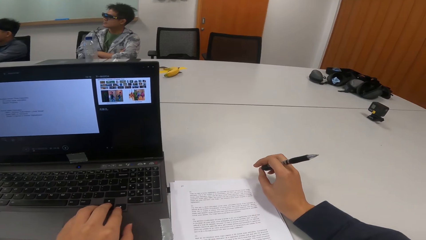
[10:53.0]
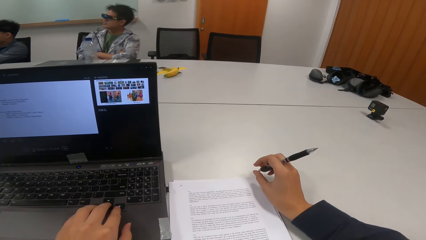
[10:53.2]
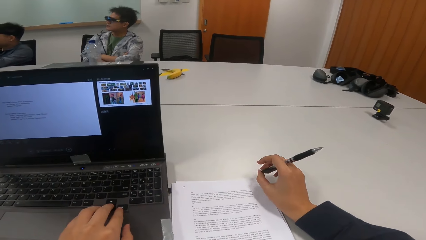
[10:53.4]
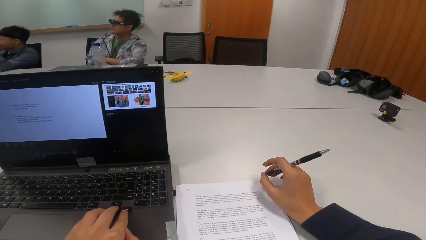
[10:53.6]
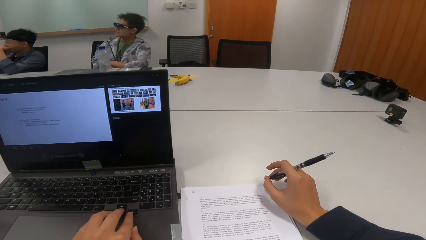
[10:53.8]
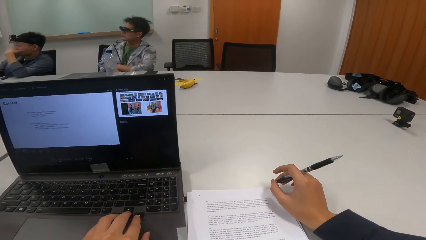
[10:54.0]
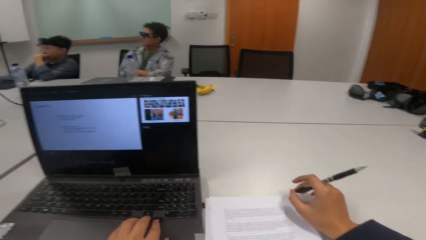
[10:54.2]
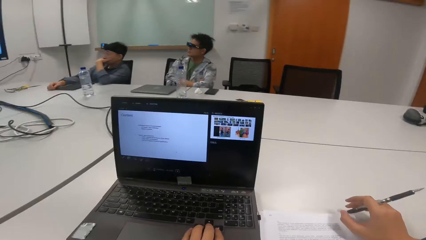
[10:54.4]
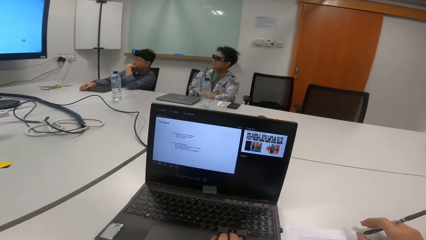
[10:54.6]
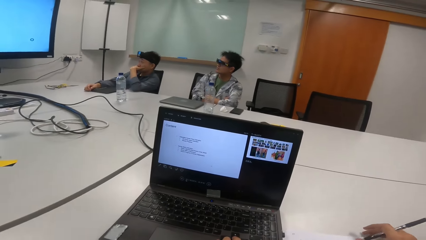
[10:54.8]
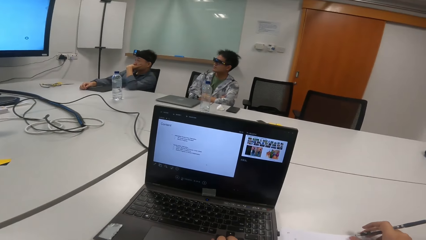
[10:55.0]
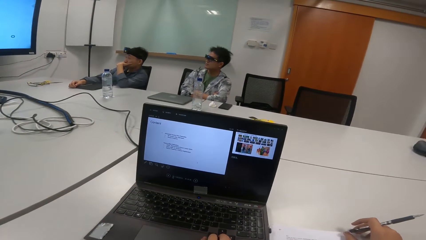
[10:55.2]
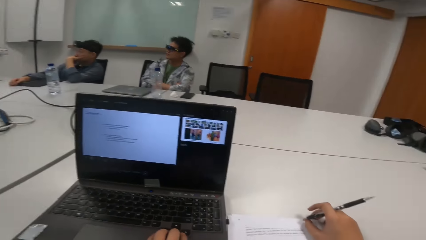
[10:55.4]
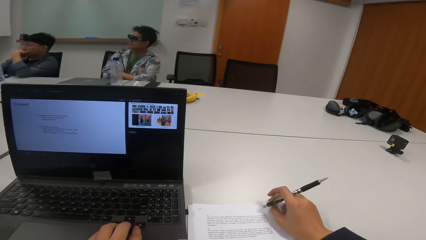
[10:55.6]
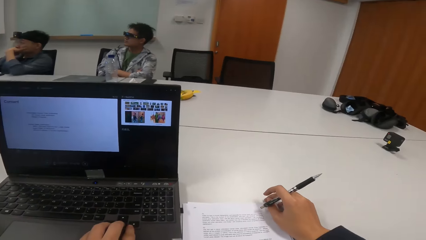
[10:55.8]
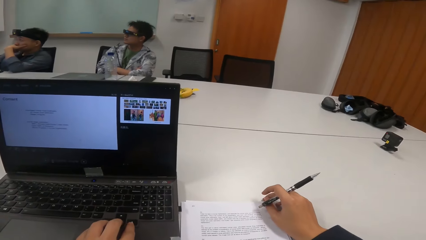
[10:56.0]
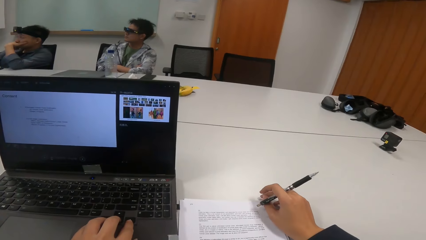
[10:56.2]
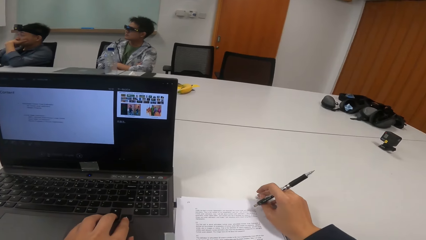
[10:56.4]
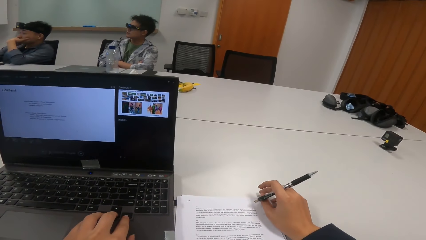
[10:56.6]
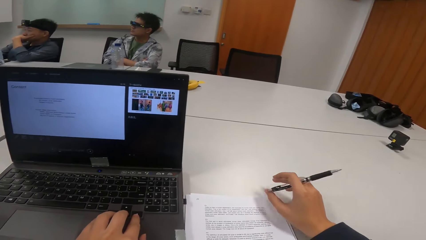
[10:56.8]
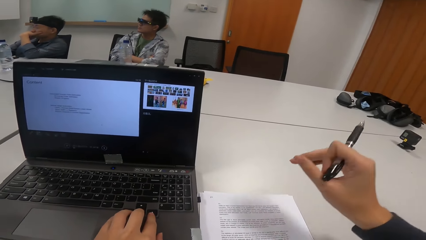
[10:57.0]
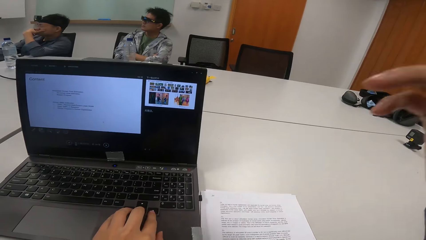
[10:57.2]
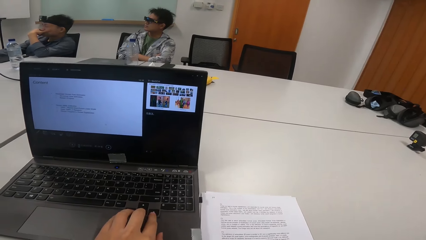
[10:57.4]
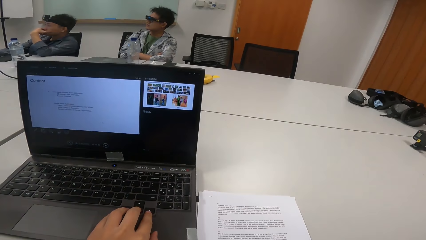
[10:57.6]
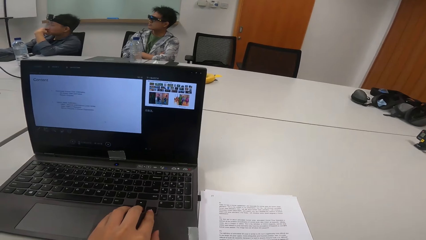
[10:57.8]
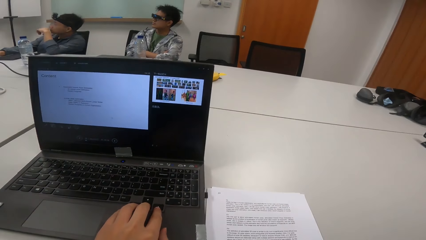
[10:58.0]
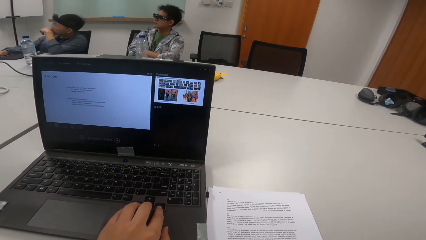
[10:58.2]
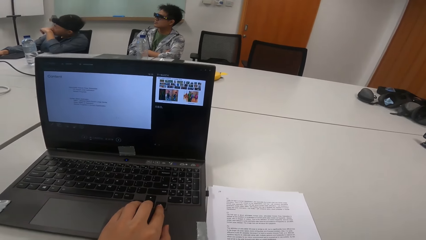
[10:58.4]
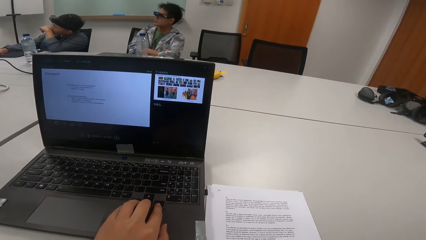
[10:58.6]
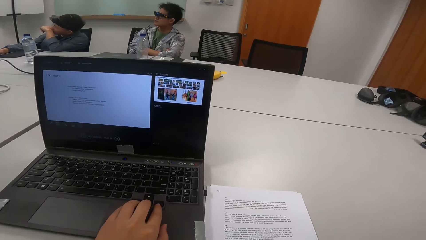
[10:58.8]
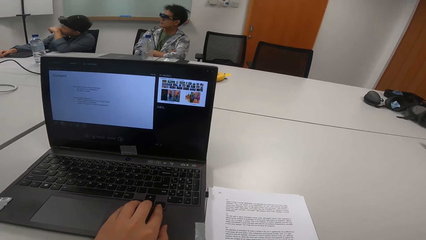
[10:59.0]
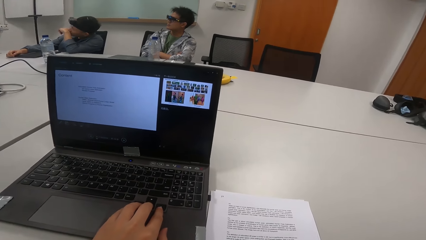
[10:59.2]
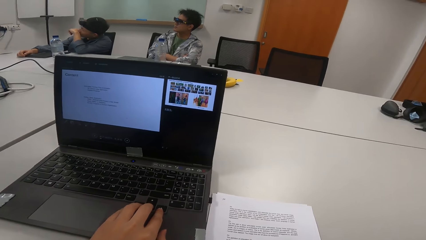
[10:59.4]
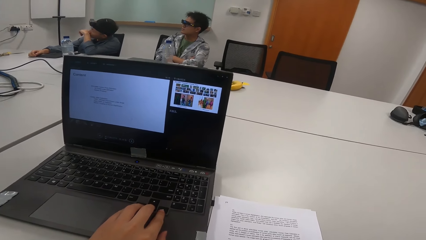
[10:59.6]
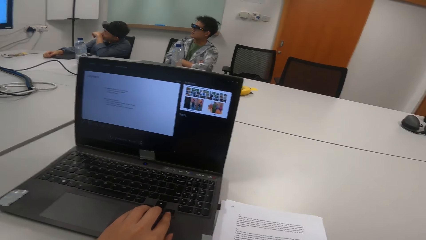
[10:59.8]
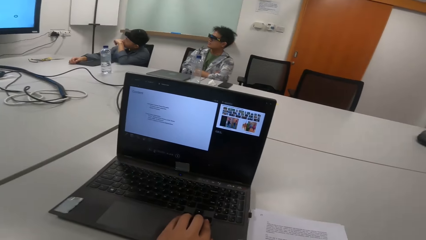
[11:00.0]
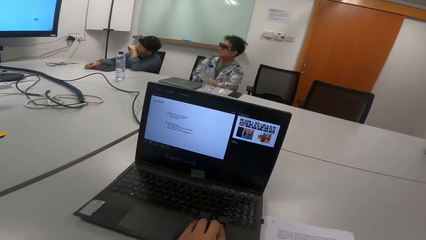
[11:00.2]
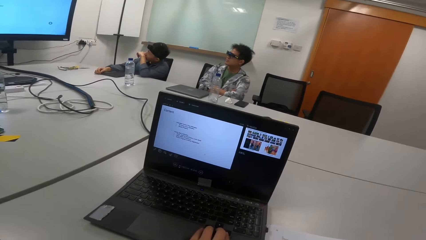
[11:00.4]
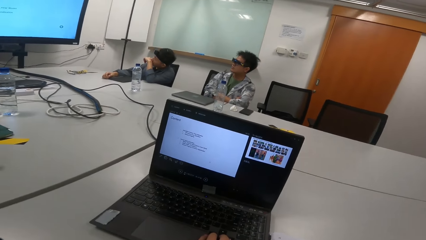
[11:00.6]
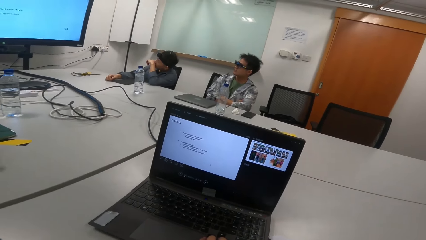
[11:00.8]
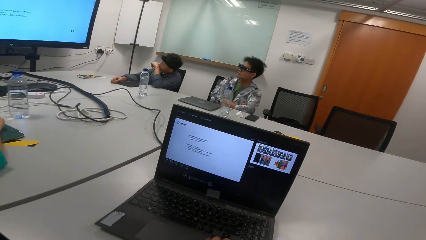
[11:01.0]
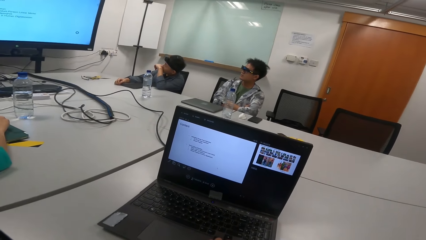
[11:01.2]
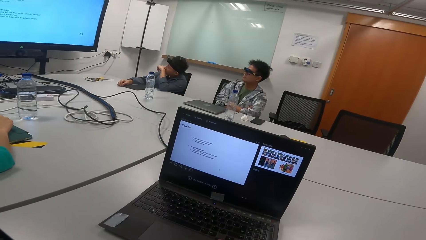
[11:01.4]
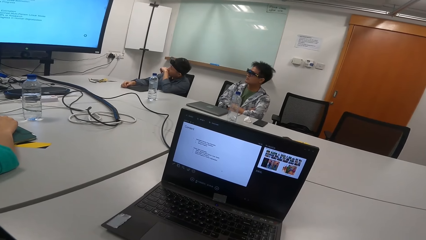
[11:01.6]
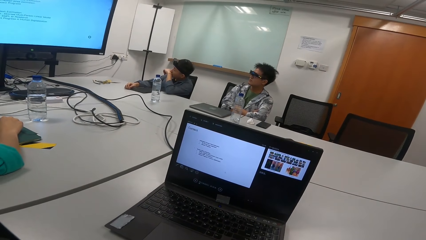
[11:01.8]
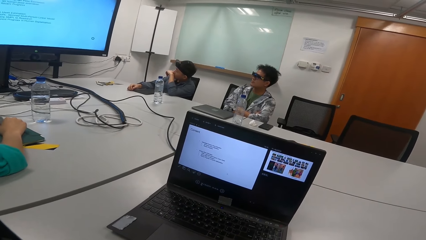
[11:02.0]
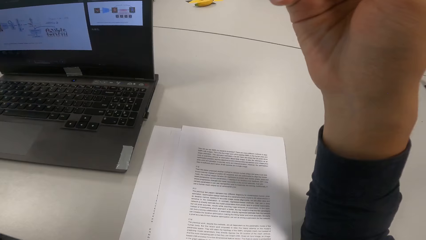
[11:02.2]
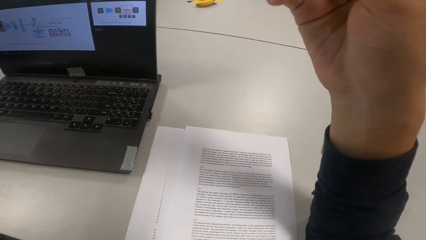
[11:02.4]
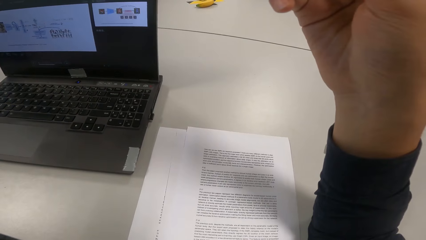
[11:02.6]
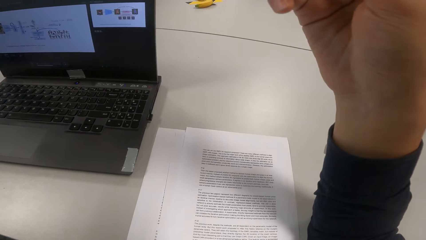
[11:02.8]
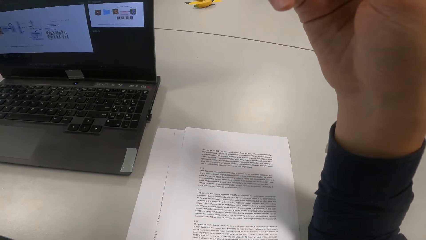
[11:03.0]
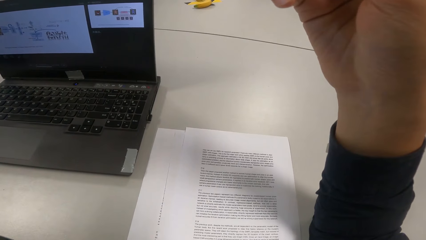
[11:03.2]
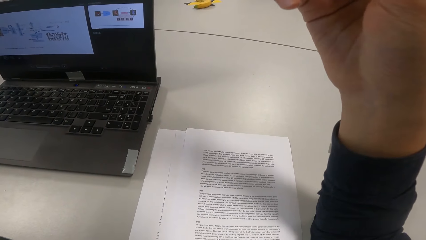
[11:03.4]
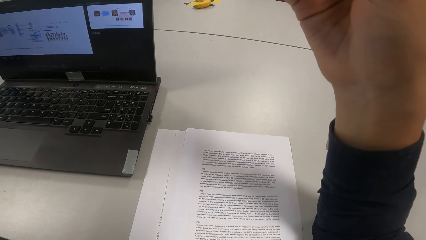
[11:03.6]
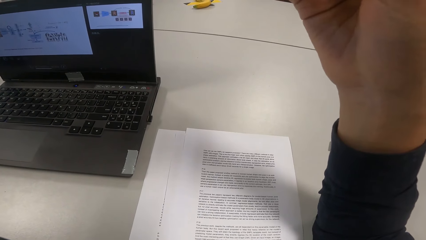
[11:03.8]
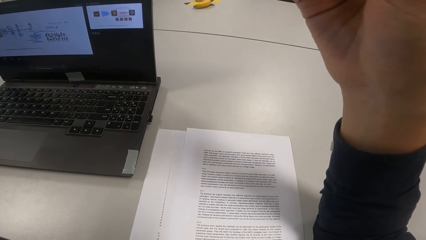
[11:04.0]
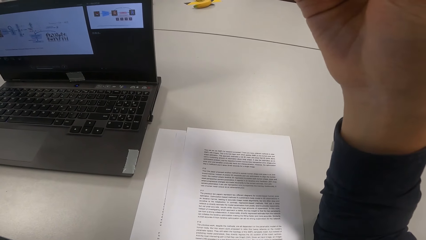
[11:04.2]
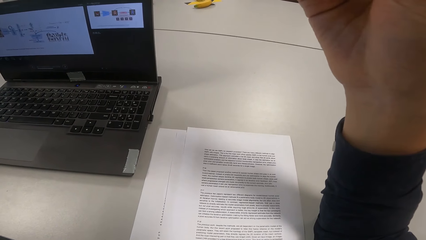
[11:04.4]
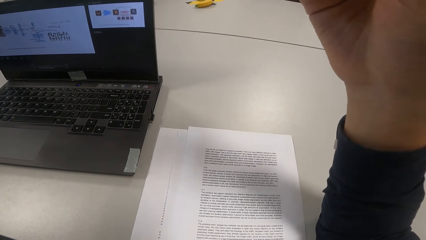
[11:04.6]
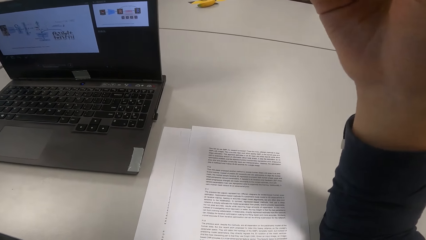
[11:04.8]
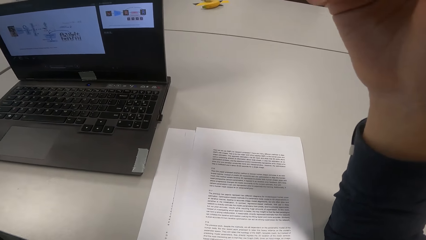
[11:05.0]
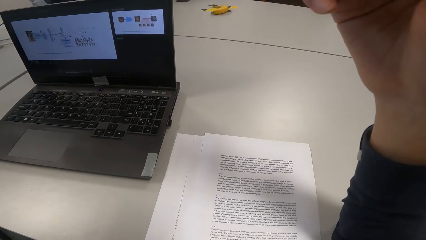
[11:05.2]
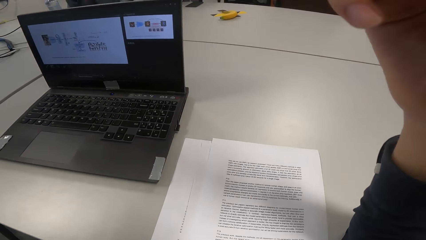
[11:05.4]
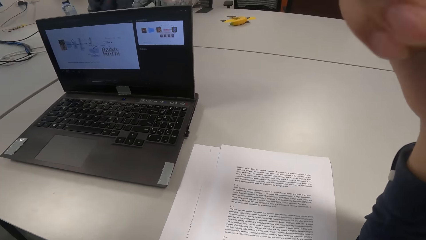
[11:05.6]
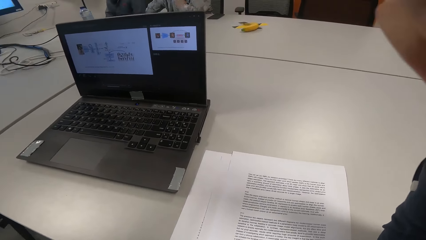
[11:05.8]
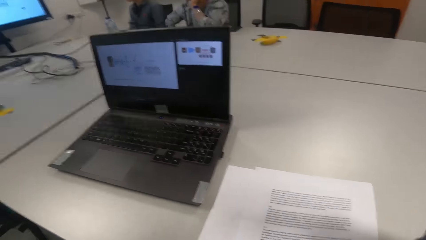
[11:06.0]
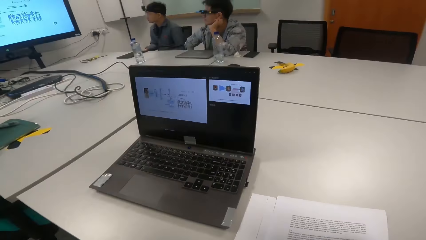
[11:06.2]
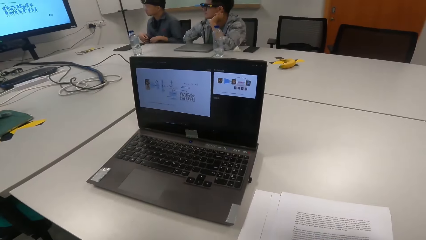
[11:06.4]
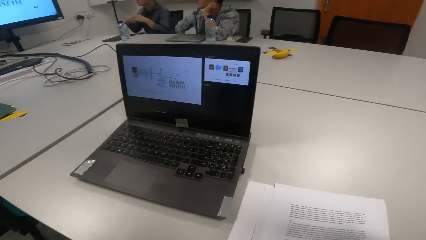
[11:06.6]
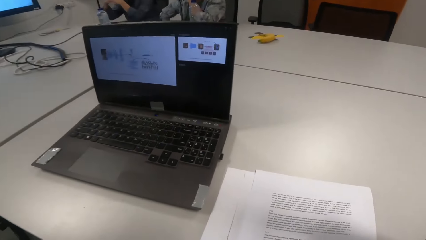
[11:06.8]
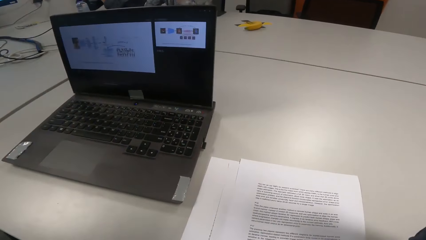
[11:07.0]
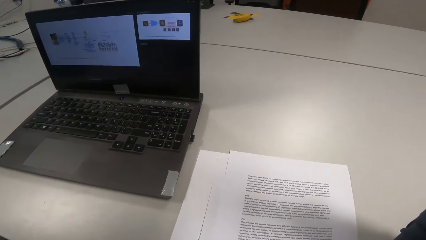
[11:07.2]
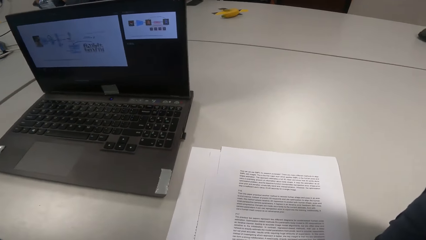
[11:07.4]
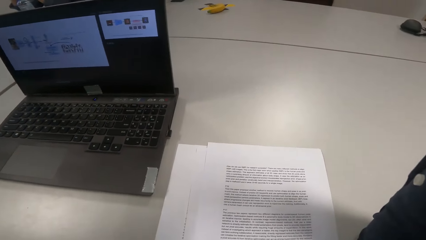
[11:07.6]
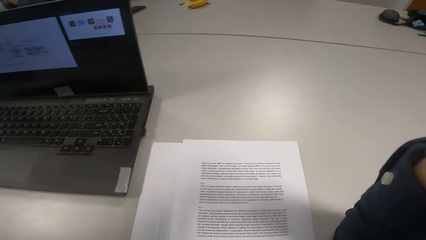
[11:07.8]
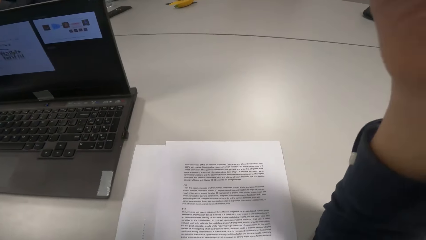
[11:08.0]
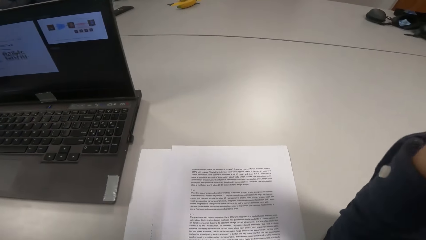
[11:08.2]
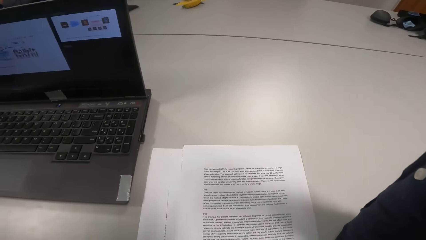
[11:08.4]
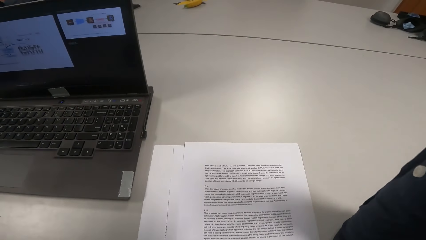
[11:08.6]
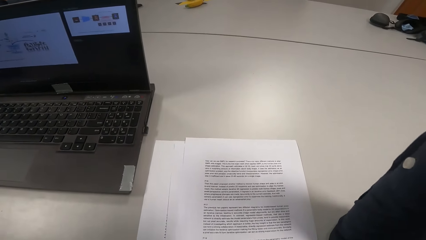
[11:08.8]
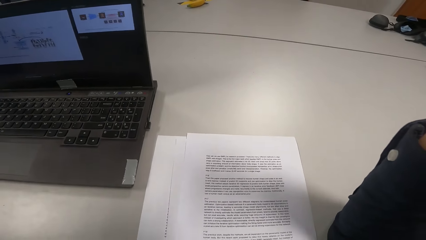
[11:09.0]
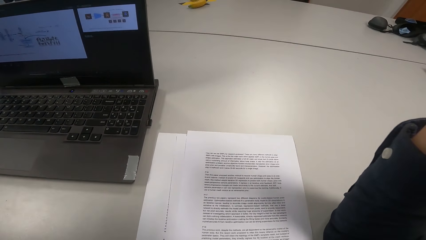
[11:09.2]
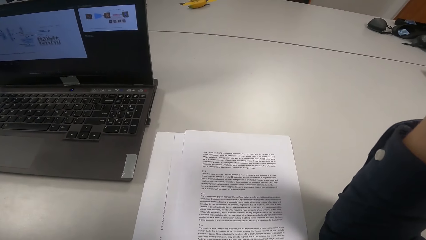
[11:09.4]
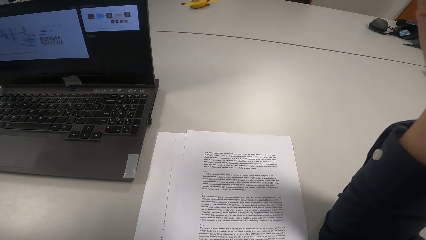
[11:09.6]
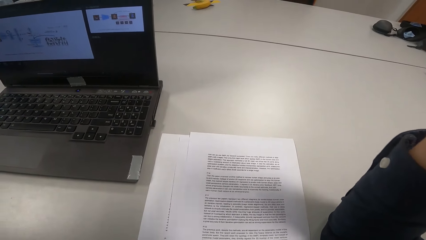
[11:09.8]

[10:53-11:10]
The camera wearer touches a keyboard. They fix the camera. They raise a hand up.
